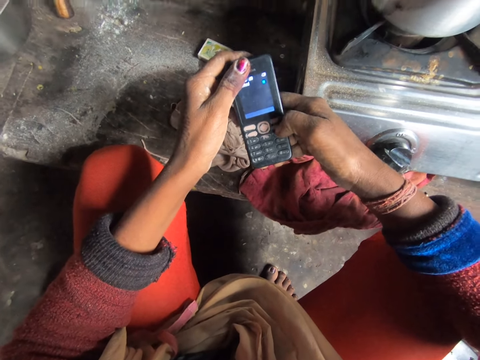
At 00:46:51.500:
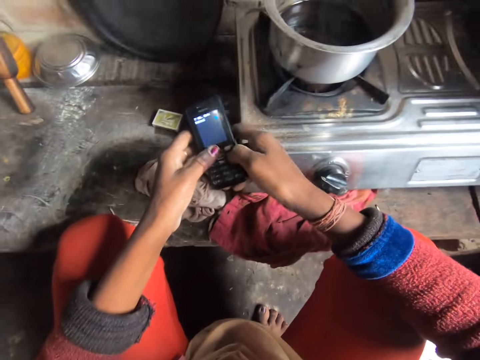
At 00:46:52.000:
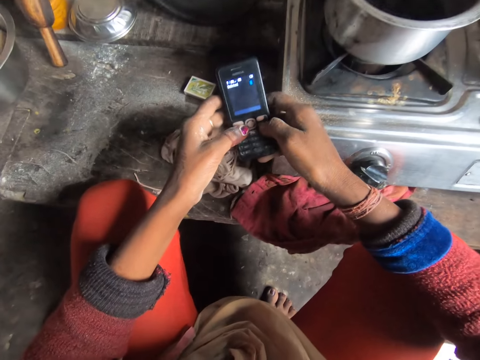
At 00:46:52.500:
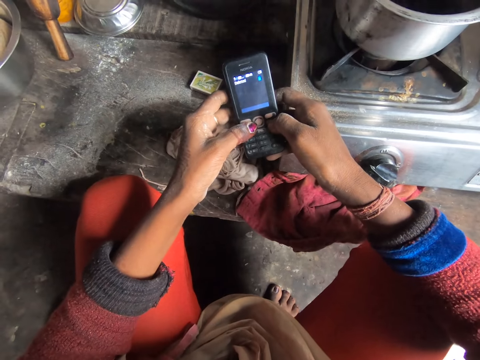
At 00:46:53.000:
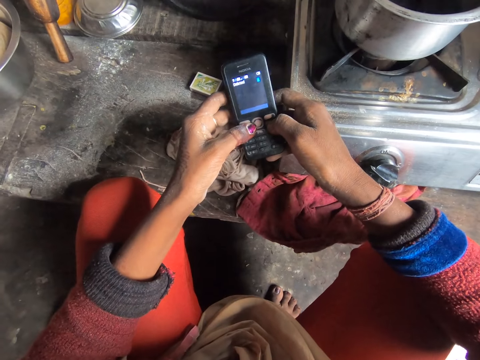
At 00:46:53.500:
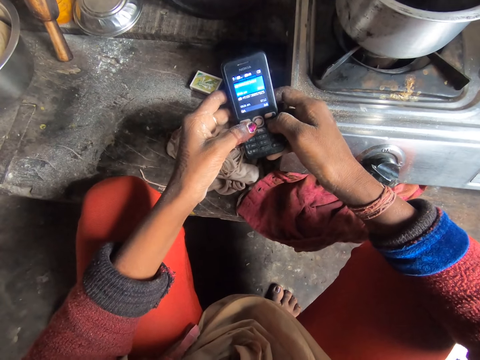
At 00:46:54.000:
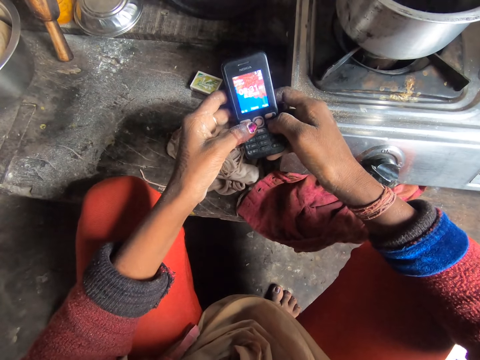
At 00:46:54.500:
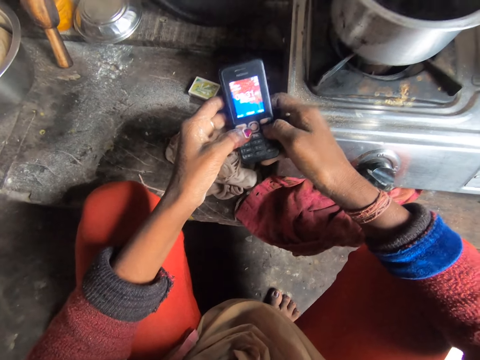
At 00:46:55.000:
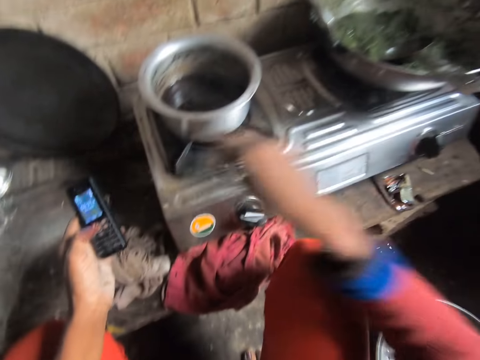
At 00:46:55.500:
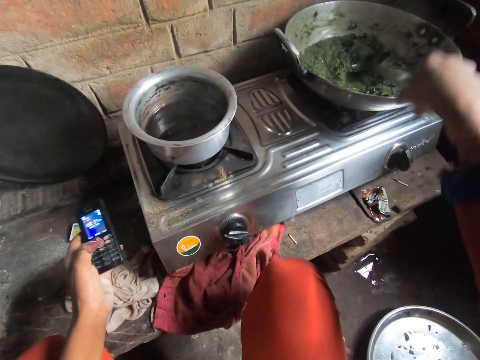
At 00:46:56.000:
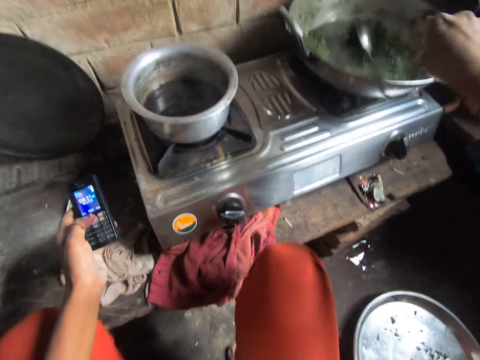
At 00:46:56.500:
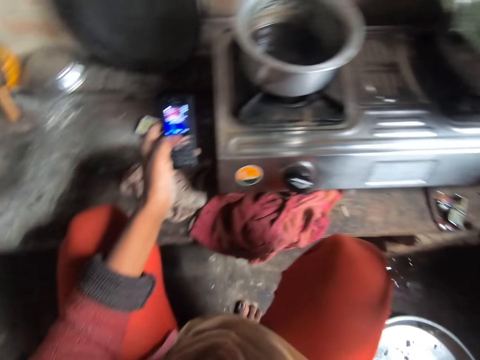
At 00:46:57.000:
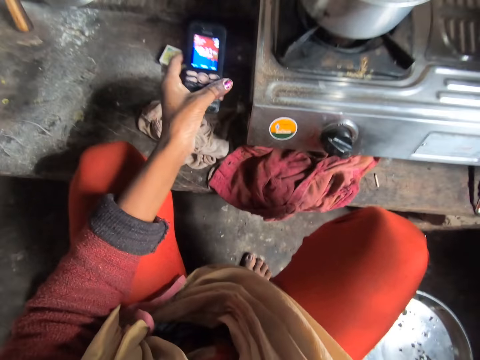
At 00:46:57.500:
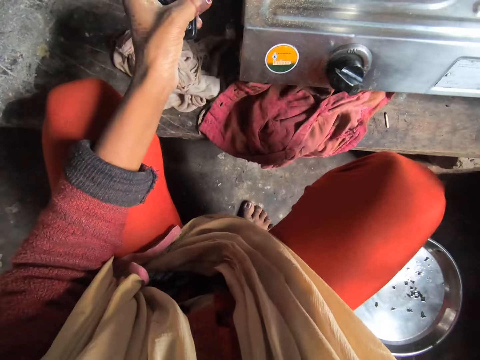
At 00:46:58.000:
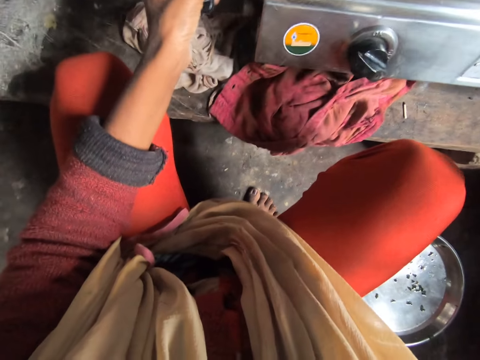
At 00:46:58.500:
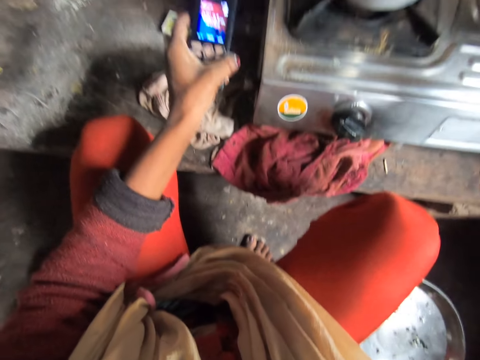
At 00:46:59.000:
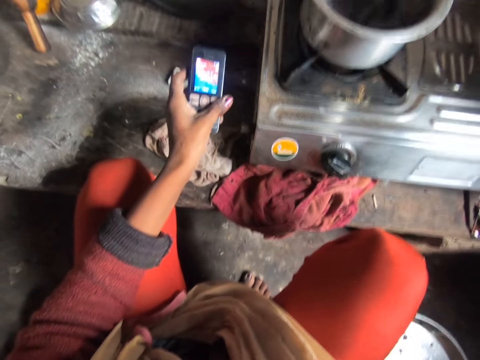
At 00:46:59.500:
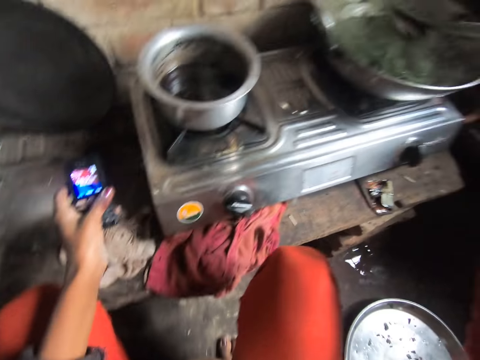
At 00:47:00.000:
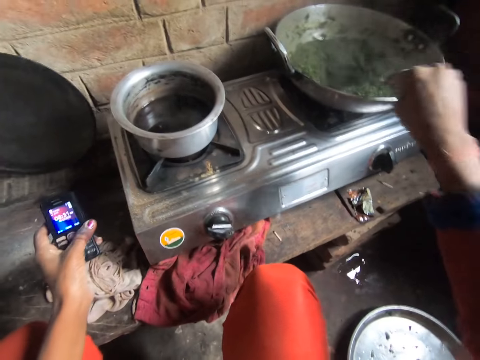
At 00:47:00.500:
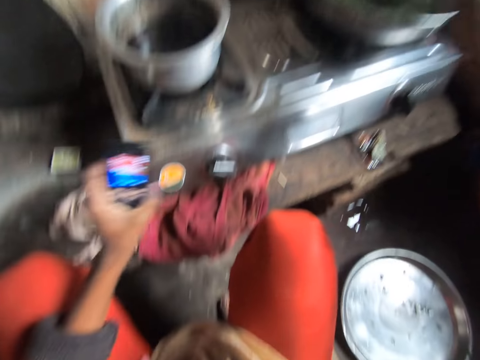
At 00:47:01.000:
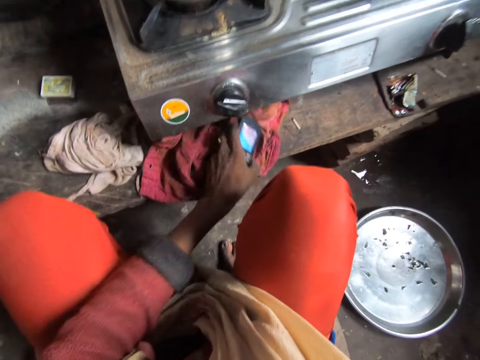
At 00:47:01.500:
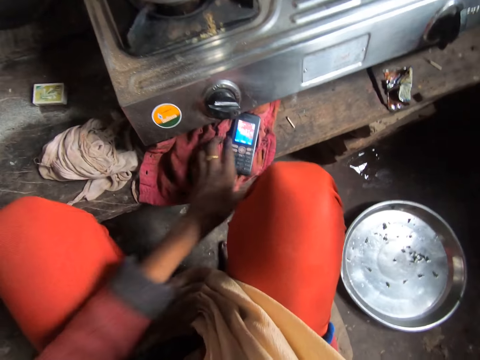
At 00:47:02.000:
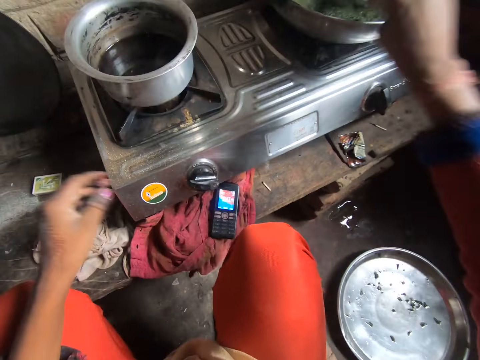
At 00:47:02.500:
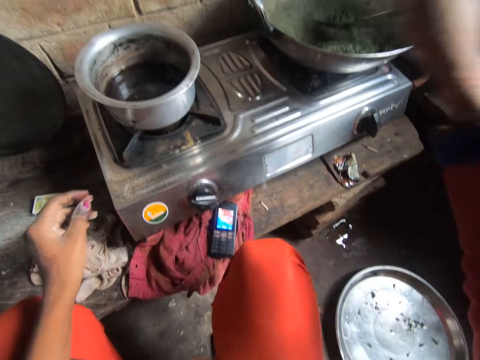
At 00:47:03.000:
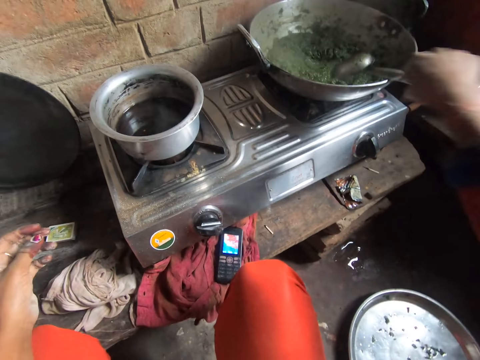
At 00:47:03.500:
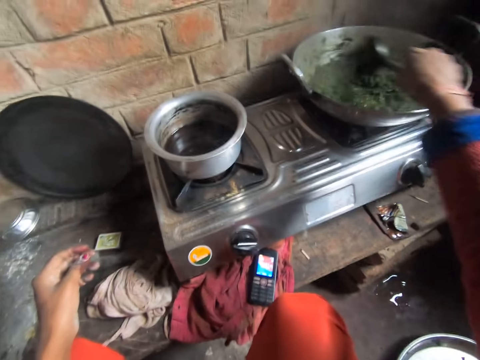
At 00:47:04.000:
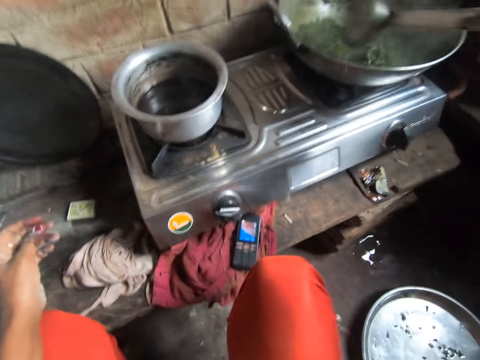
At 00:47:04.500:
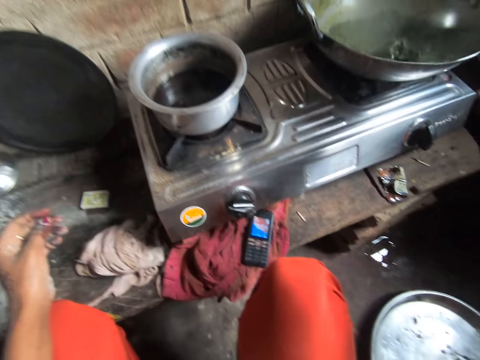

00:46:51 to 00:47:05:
The camera wearer stirs the vegetable soup. They stir the vegetables. They drop the phone on the cabinet.

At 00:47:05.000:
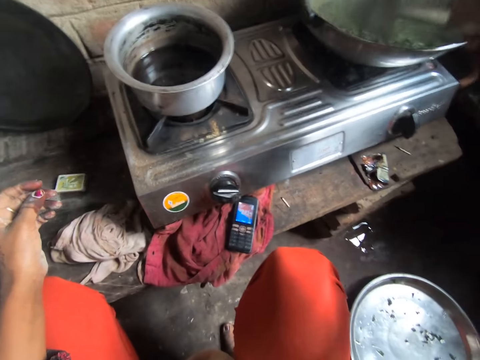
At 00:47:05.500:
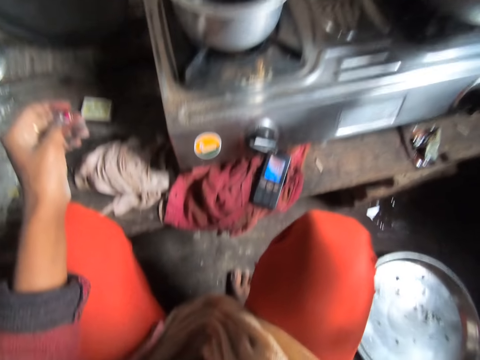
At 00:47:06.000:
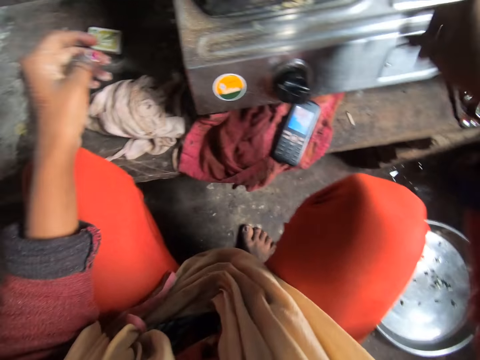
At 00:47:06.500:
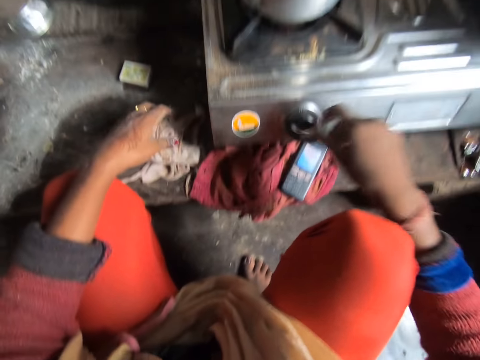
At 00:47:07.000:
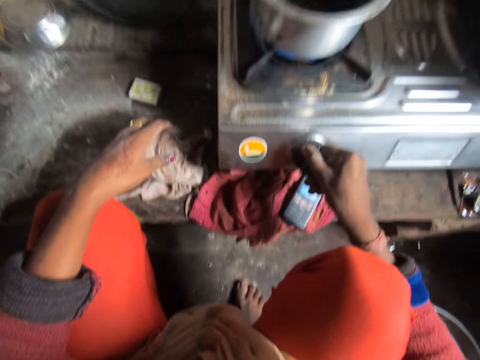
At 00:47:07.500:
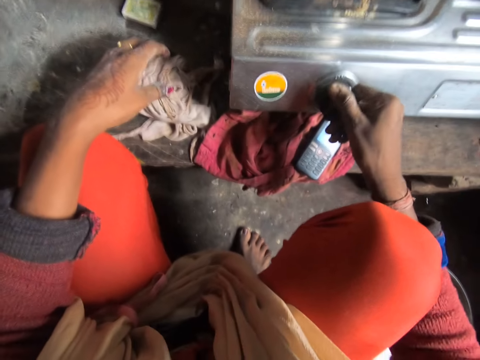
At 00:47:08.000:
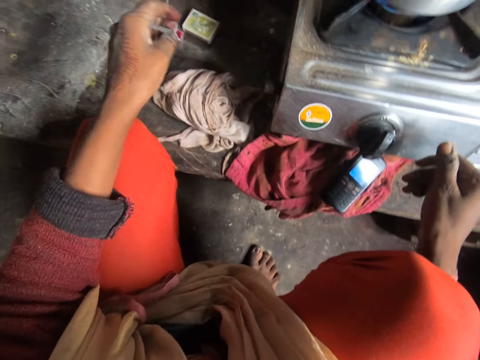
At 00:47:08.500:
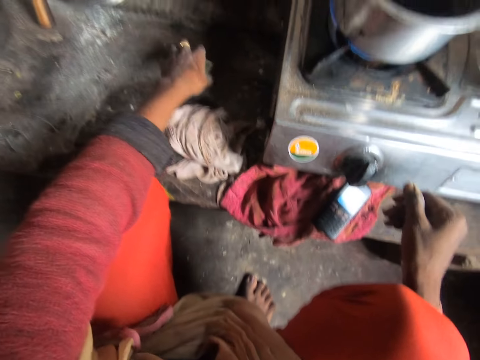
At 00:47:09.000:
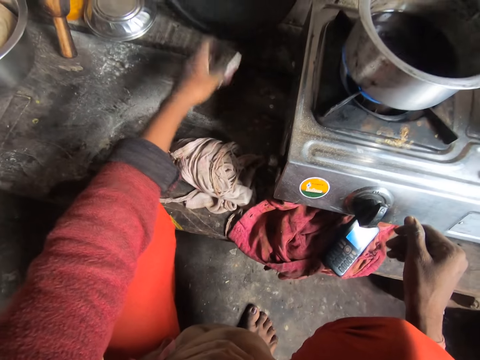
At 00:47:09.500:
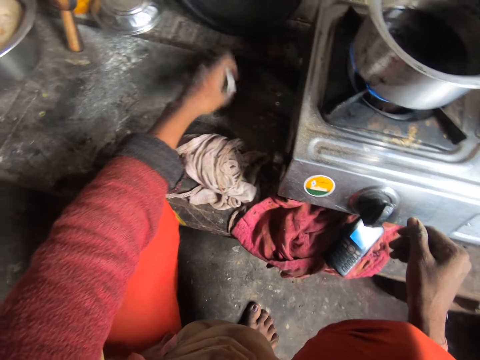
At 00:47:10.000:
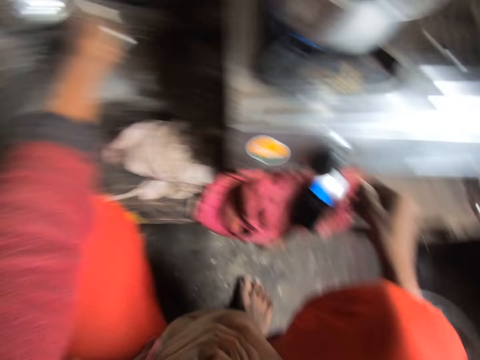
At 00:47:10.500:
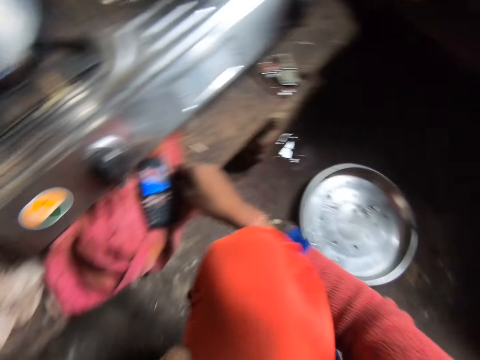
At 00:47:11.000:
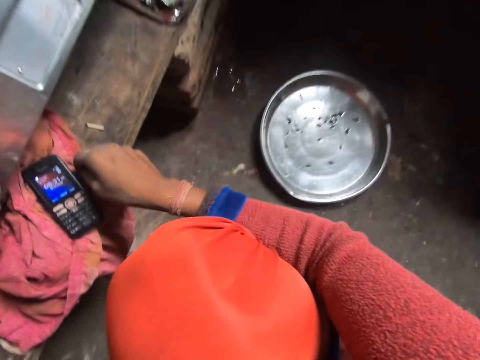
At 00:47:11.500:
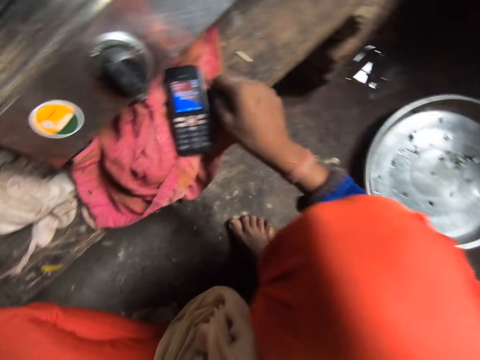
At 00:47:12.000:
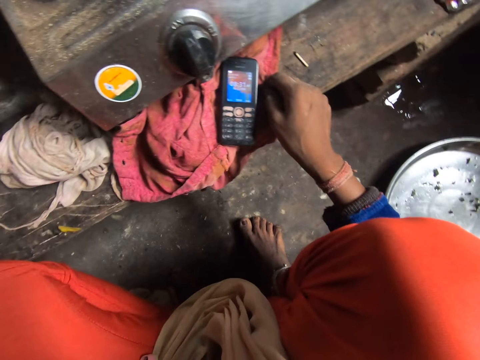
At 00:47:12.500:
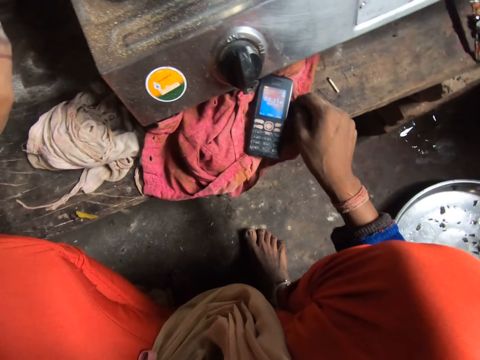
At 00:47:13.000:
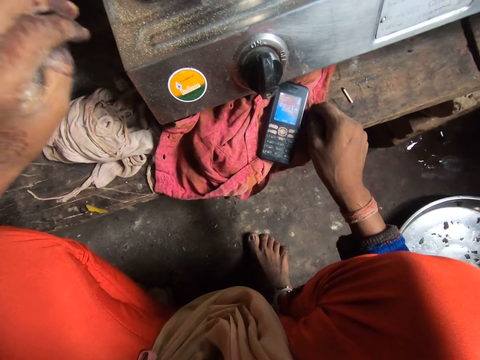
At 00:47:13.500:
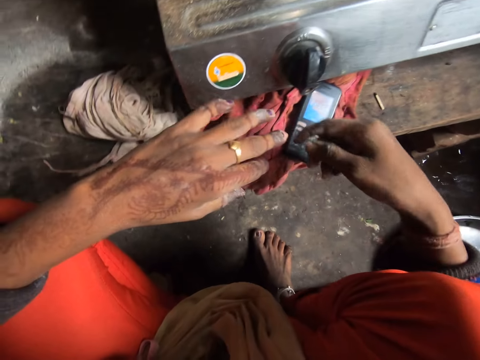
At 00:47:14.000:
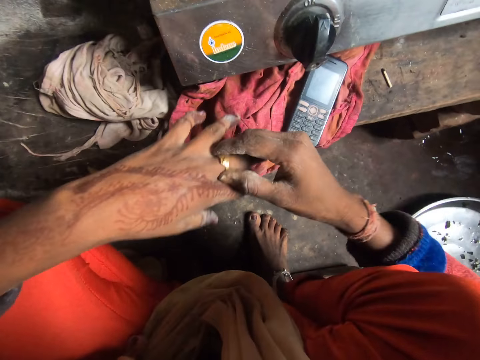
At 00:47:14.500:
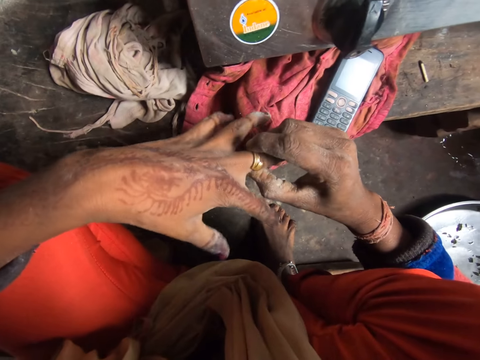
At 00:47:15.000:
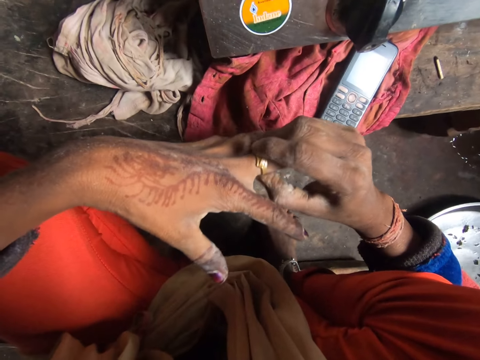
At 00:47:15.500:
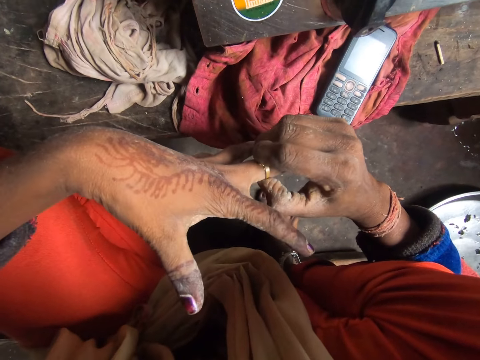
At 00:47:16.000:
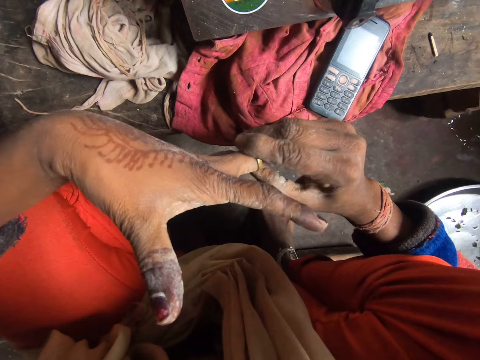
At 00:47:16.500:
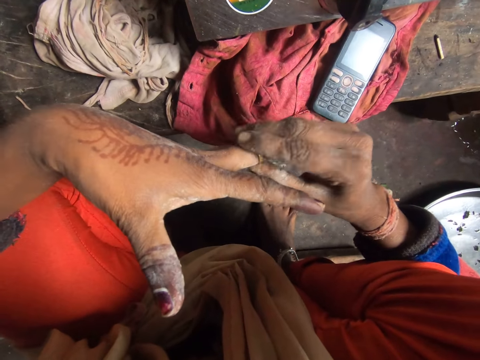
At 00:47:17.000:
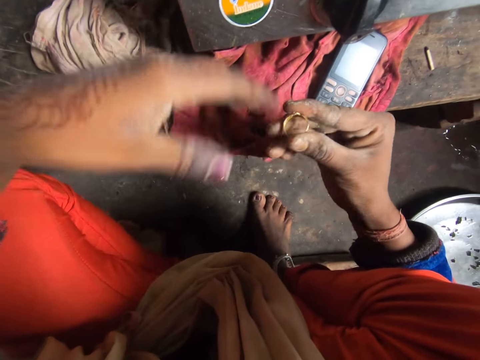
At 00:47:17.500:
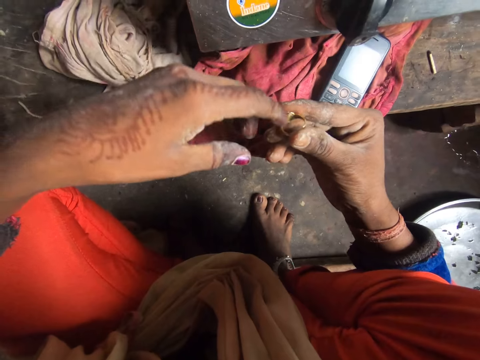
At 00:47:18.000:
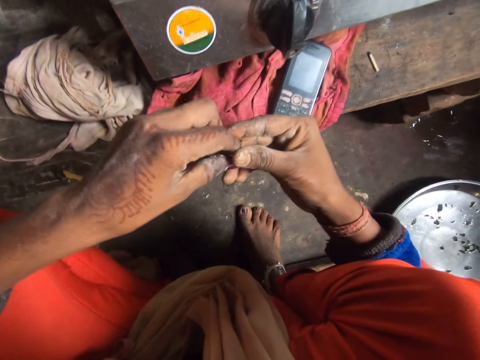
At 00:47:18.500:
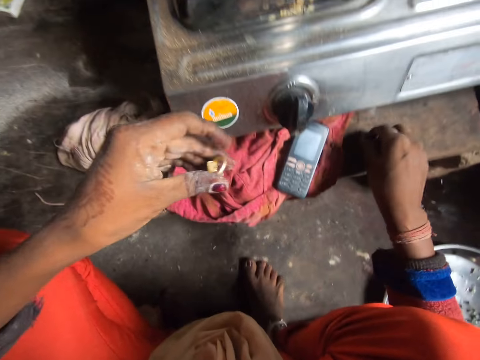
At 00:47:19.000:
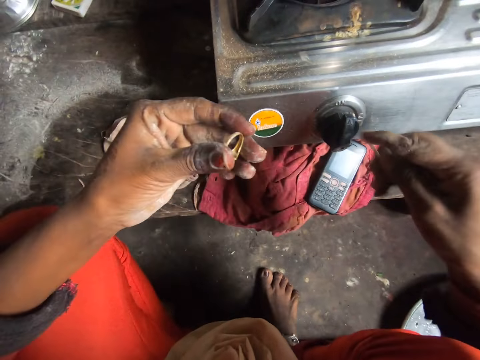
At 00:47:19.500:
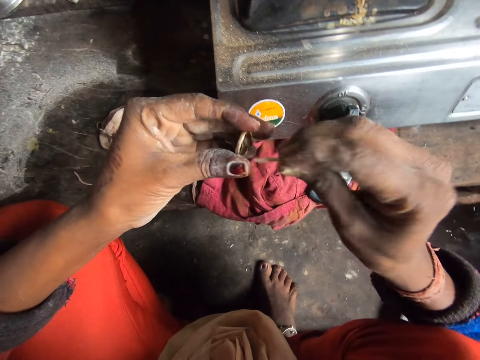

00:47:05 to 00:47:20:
The camera wearer turns on the cooker. She picks up a match box. She looks around. She takes off her ring from her finger. She picks up a stick of match.
